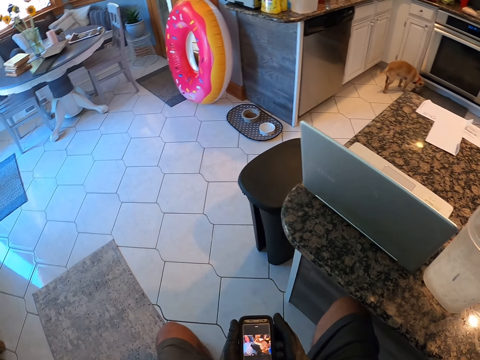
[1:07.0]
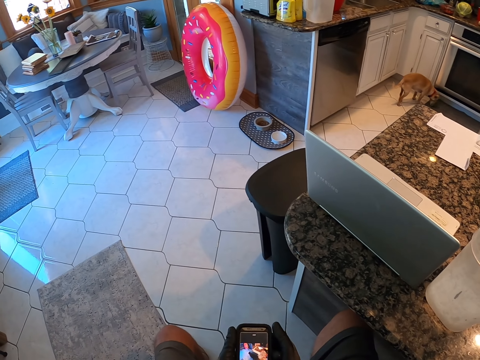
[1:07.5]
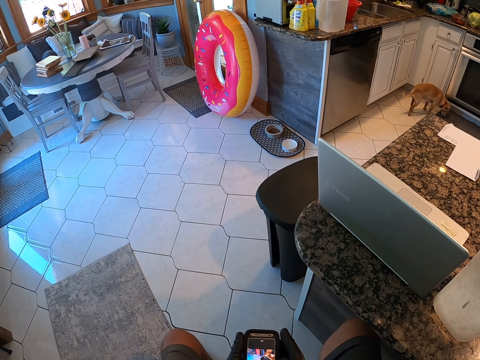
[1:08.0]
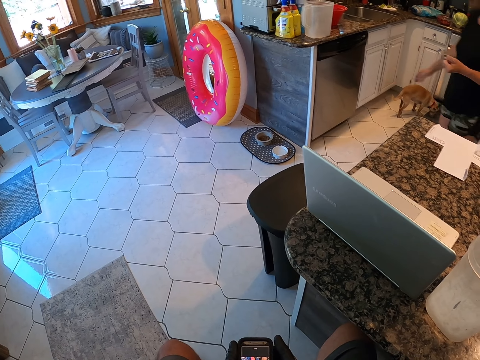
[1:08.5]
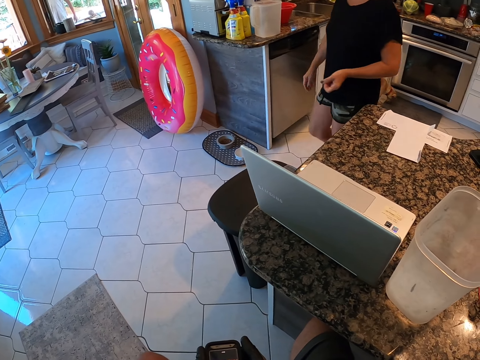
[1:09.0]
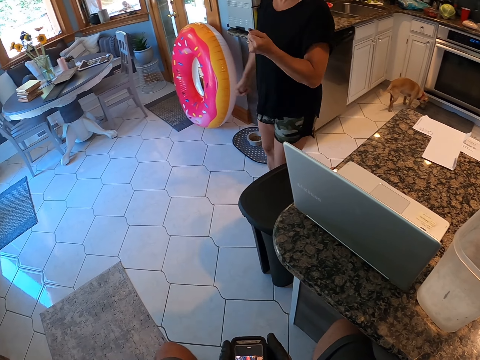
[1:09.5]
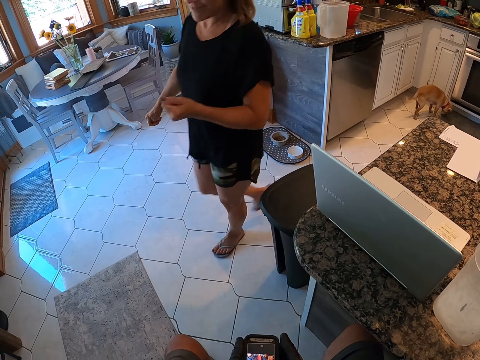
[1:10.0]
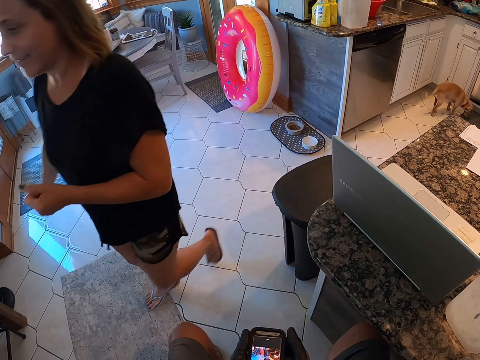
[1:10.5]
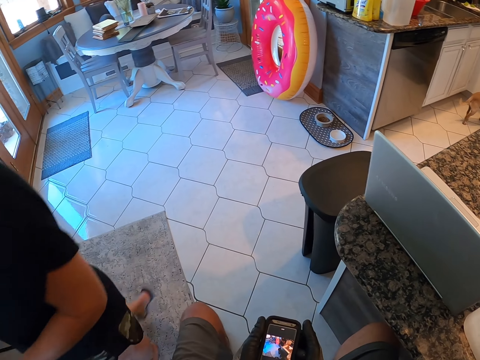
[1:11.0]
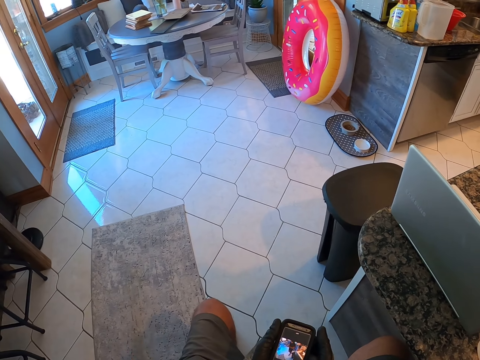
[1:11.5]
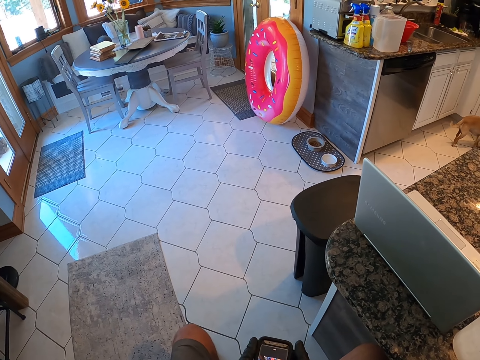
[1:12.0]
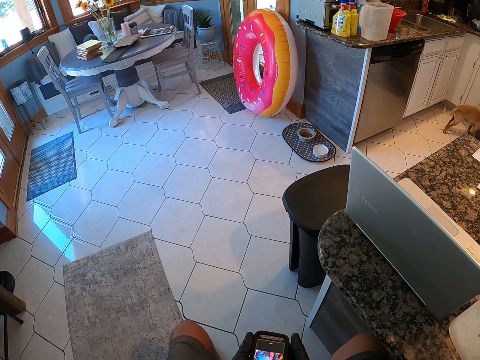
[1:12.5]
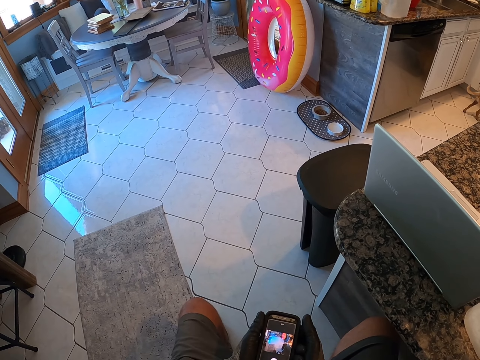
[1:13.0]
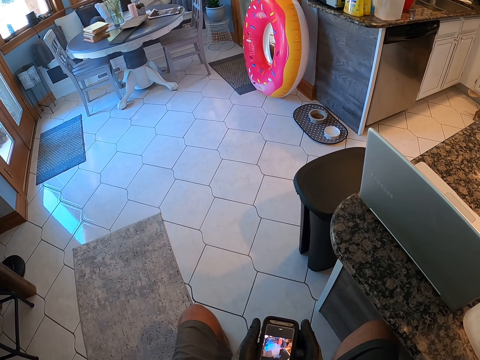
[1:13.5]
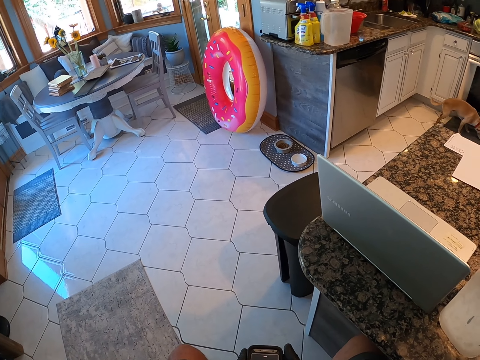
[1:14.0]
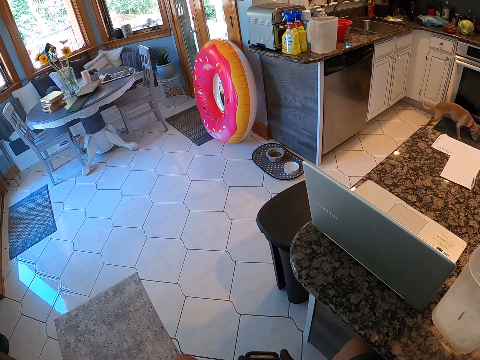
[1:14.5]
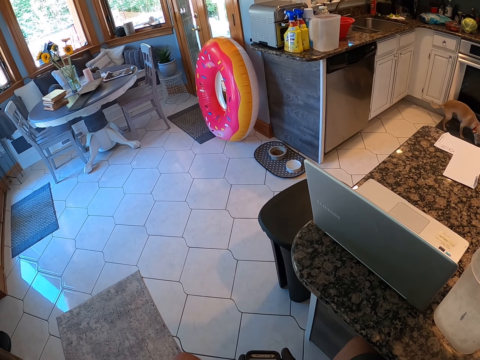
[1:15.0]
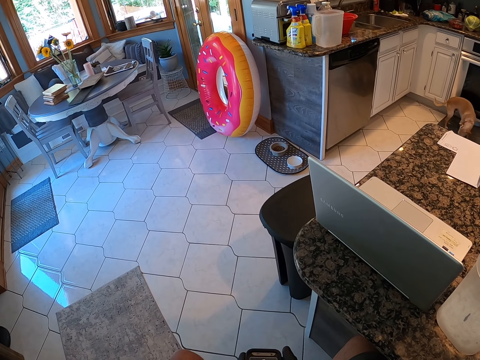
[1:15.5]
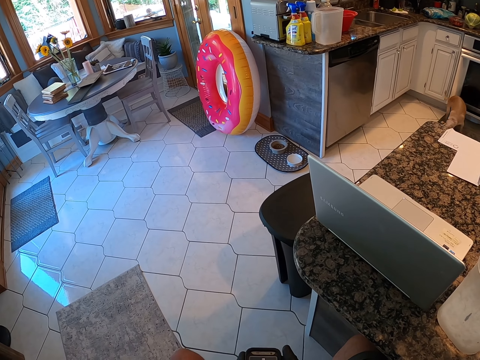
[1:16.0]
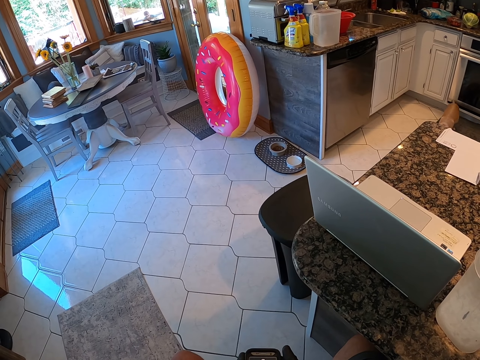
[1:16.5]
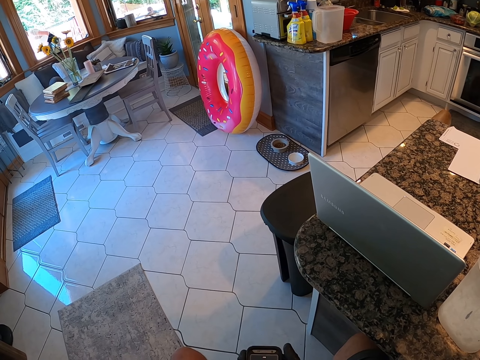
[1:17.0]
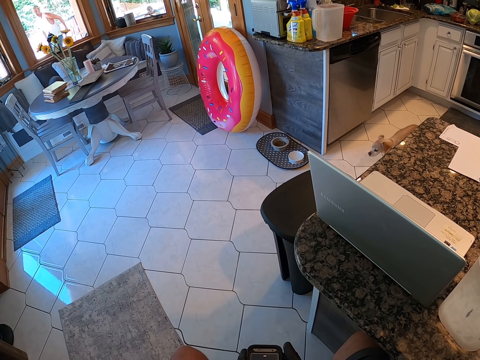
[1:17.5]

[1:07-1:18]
The camera wearer looks around the room.

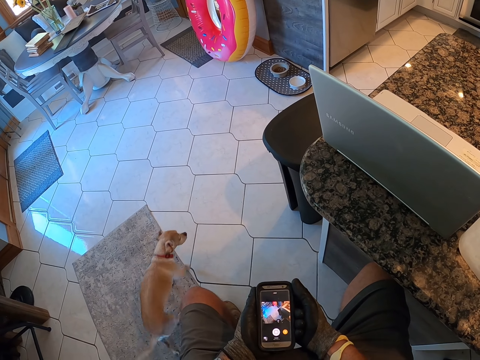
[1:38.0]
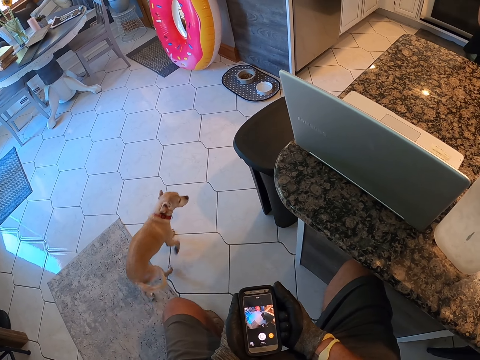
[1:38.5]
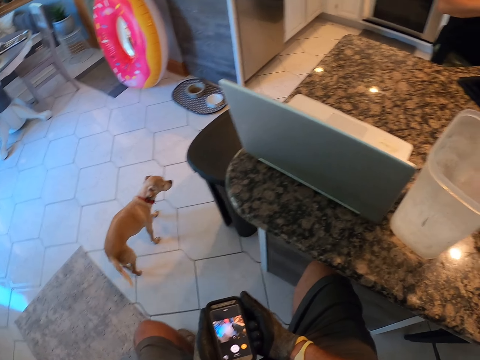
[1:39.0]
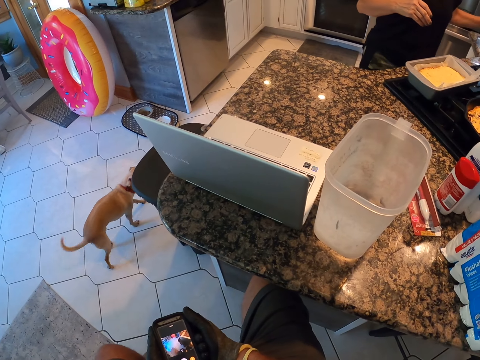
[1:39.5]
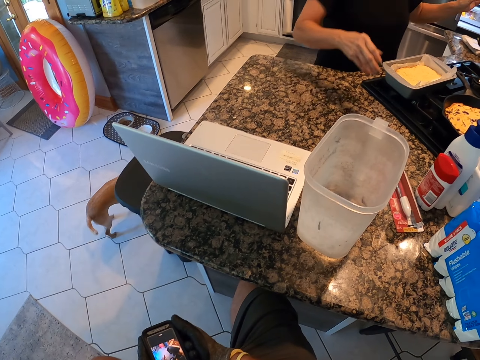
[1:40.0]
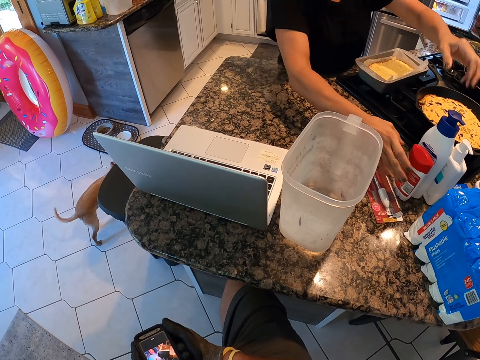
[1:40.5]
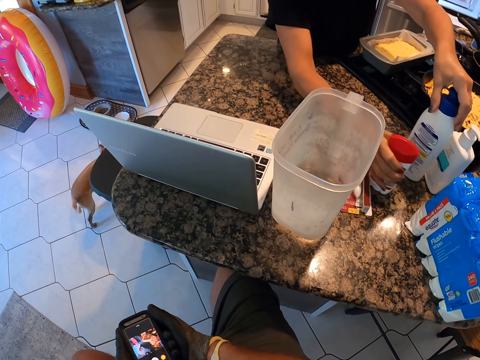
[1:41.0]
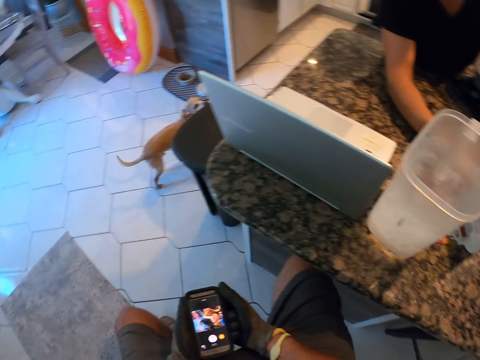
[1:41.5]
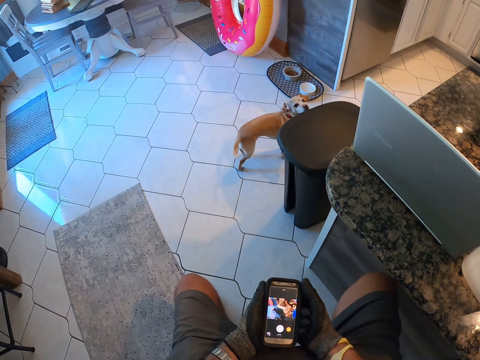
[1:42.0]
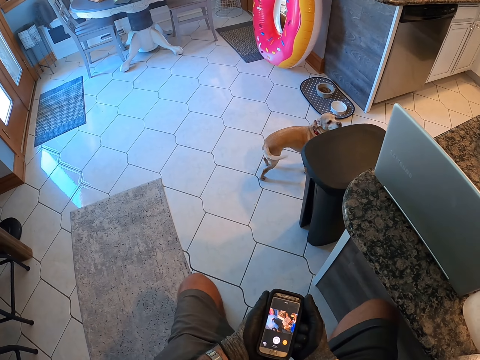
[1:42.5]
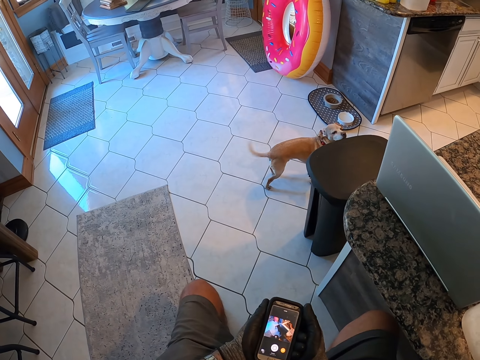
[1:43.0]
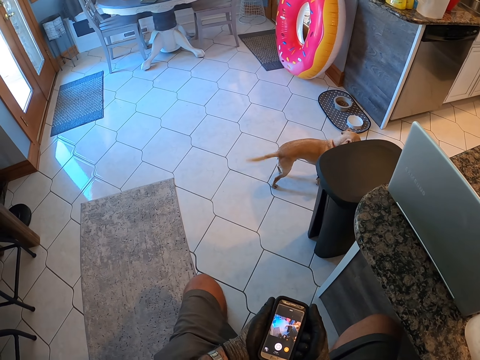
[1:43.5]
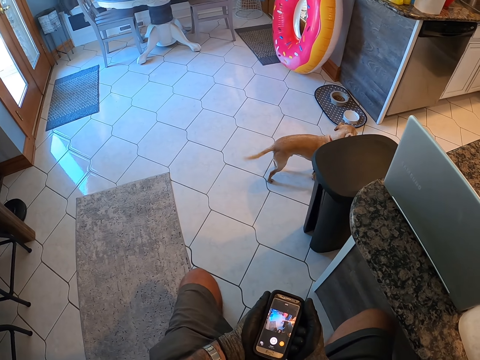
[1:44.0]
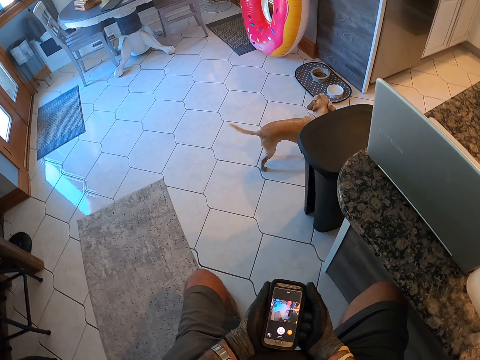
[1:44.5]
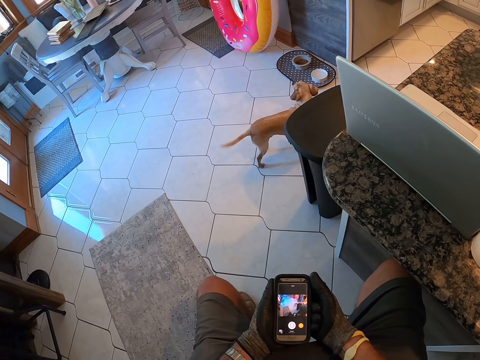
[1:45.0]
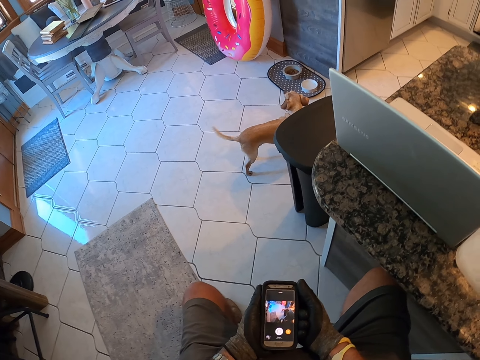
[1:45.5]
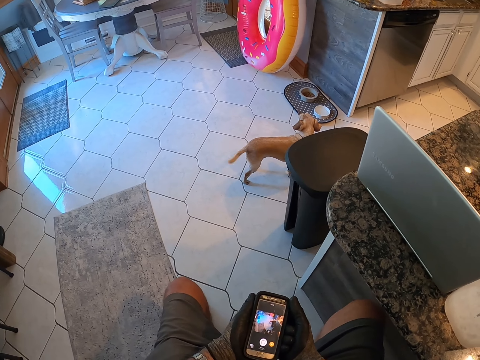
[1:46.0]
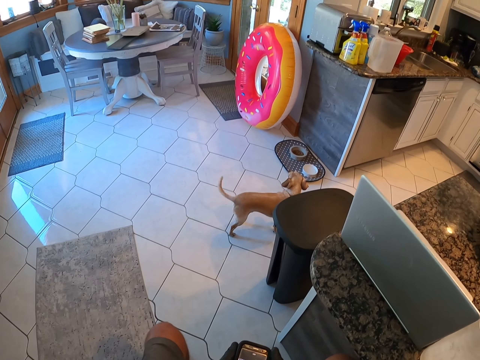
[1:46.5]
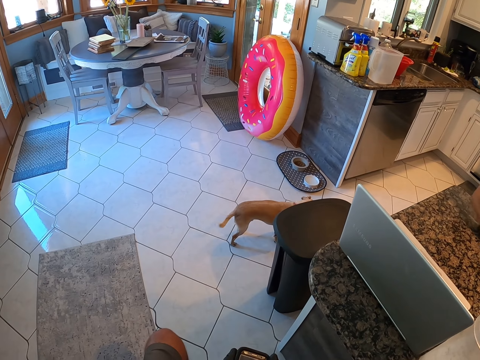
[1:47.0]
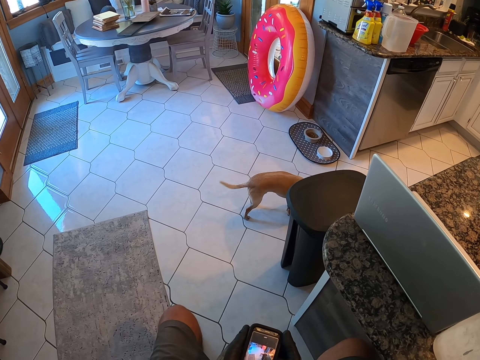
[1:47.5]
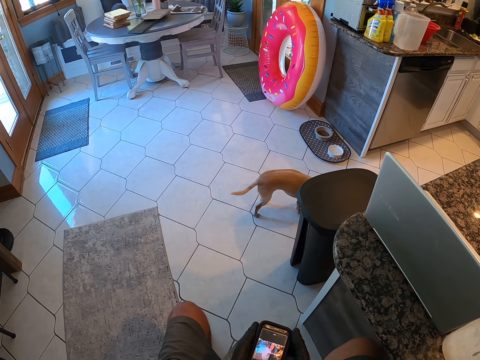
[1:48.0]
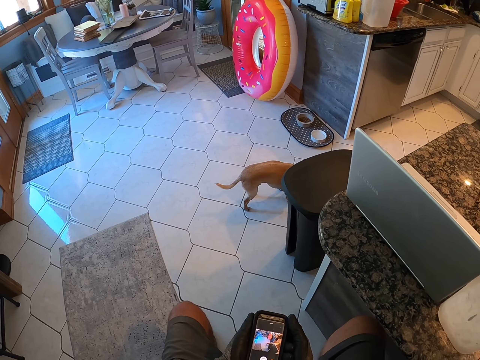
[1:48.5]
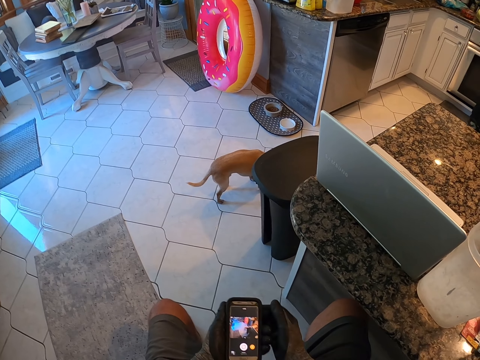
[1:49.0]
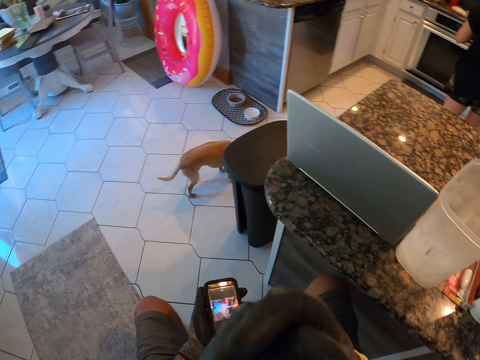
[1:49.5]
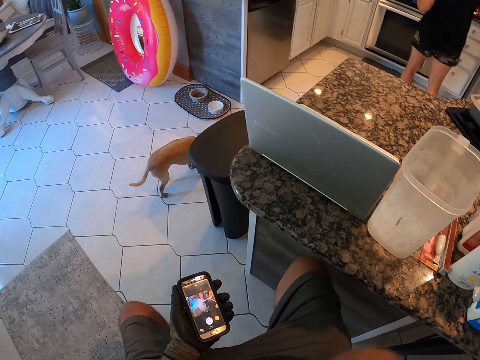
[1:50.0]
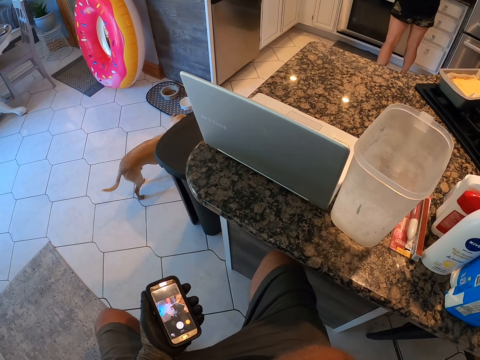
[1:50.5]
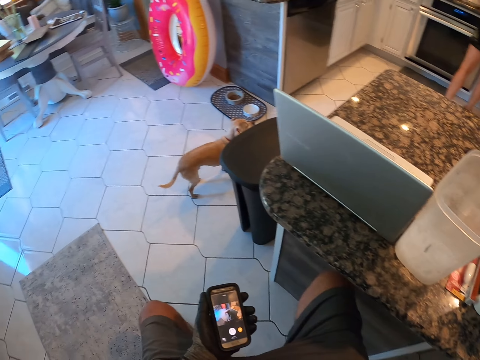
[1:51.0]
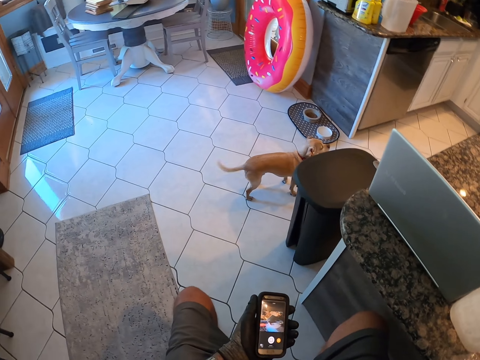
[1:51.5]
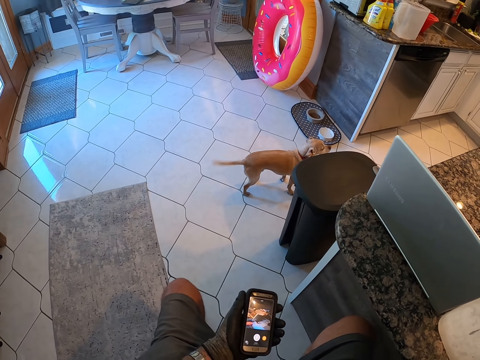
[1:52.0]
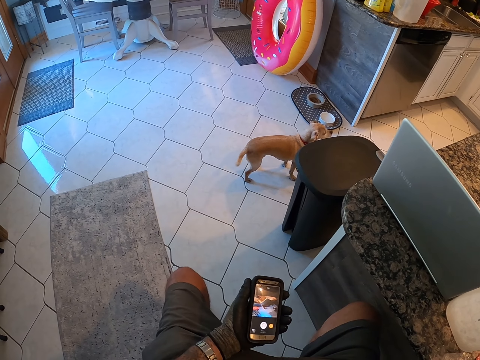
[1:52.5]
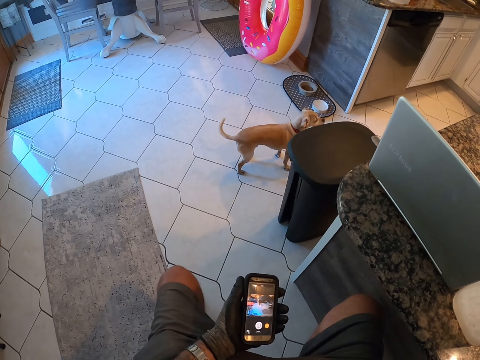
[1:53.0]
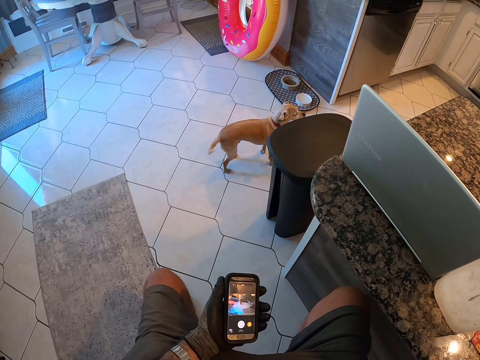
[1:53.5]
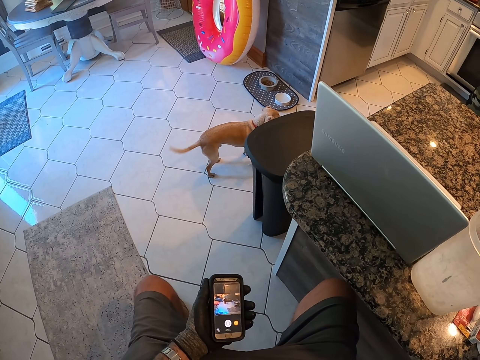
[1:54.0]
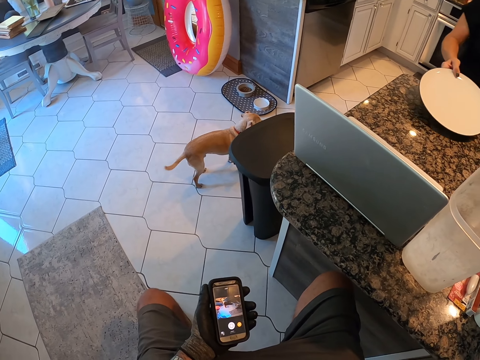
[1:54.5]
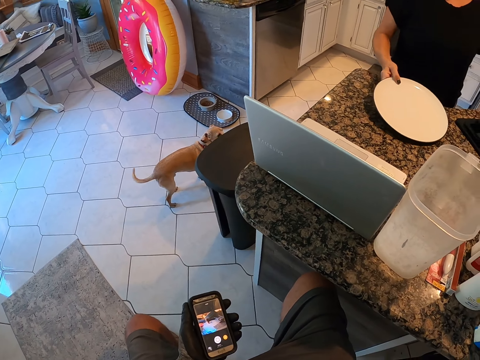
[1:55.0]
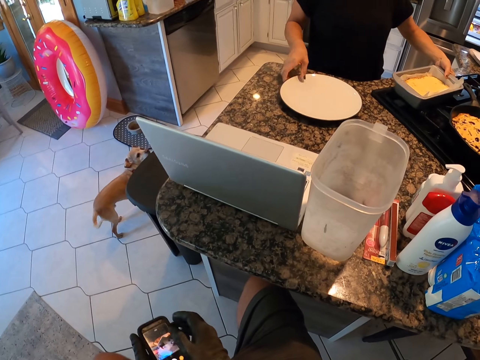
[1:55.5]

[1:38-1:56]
A person extends something. The camera wearer looks around. He moves his body. He operates the phone. He puts the plate on the counter top.
